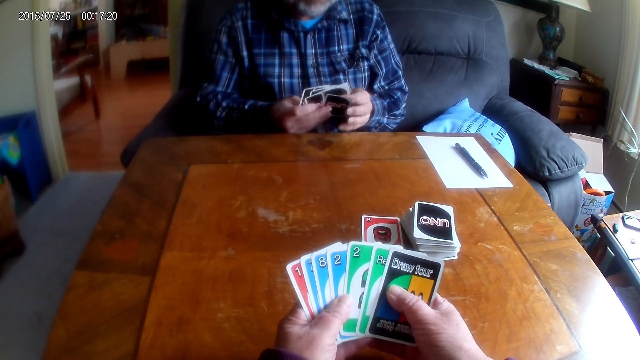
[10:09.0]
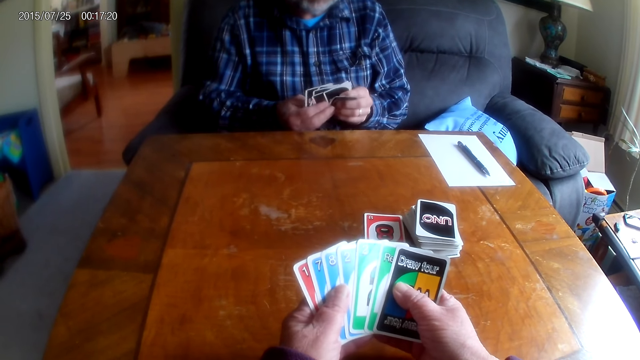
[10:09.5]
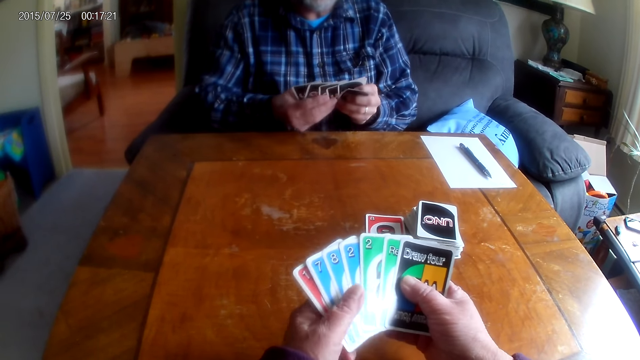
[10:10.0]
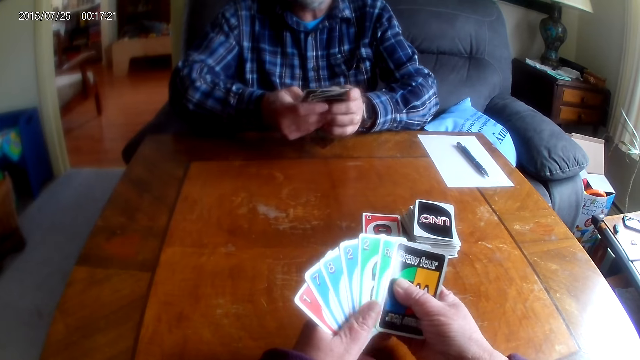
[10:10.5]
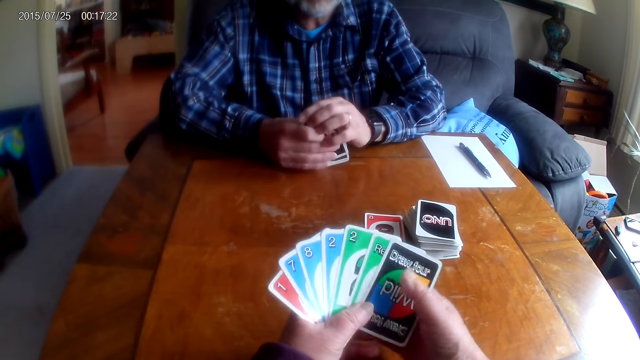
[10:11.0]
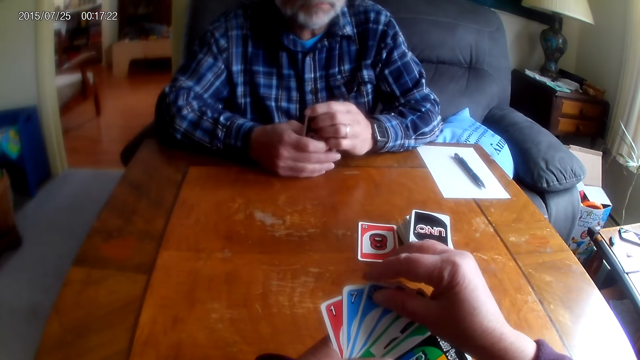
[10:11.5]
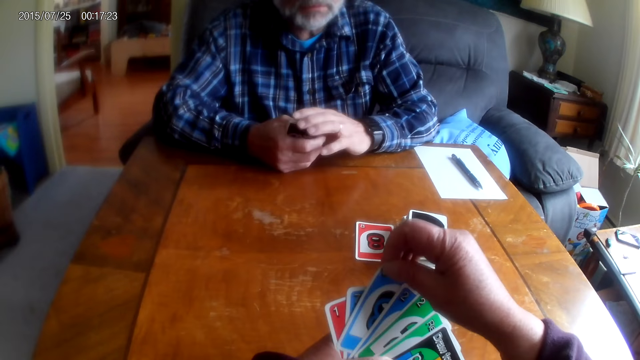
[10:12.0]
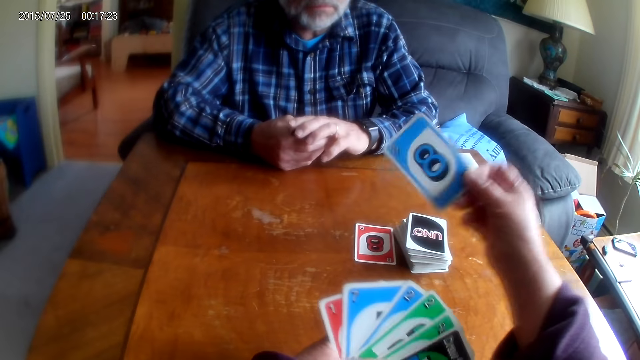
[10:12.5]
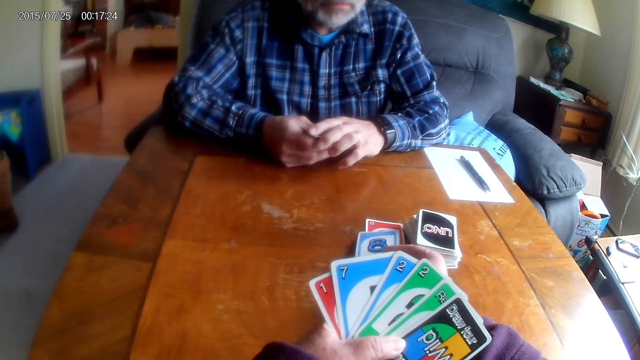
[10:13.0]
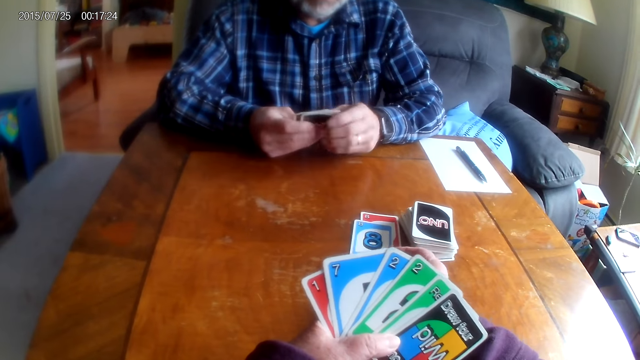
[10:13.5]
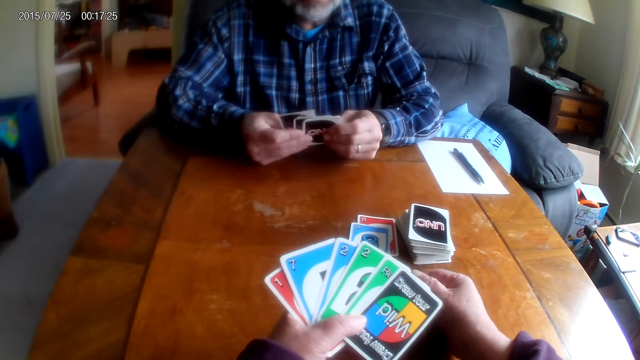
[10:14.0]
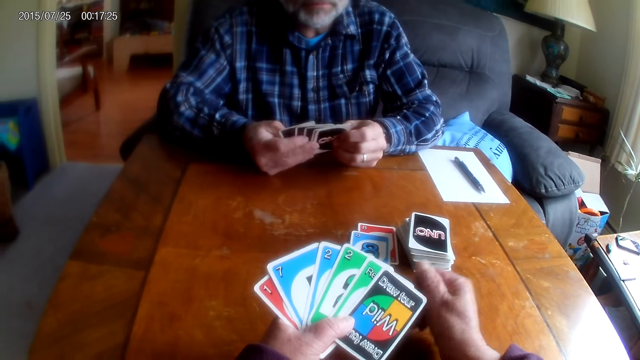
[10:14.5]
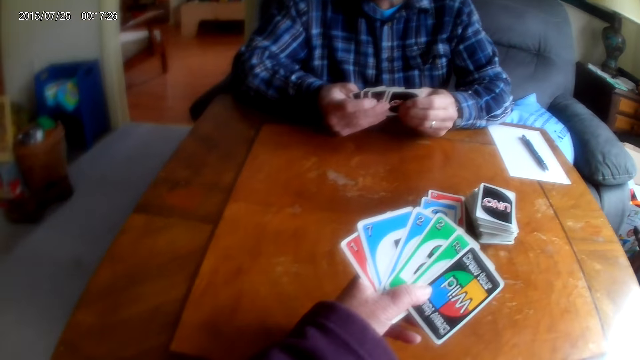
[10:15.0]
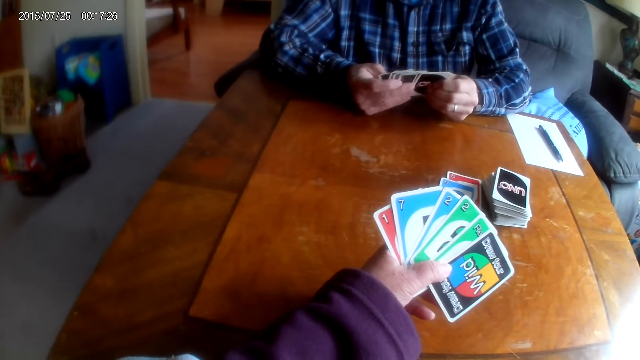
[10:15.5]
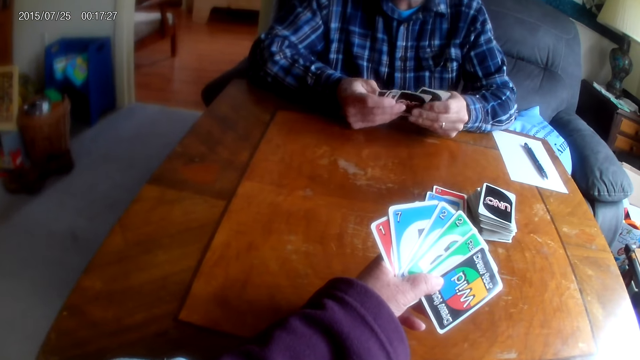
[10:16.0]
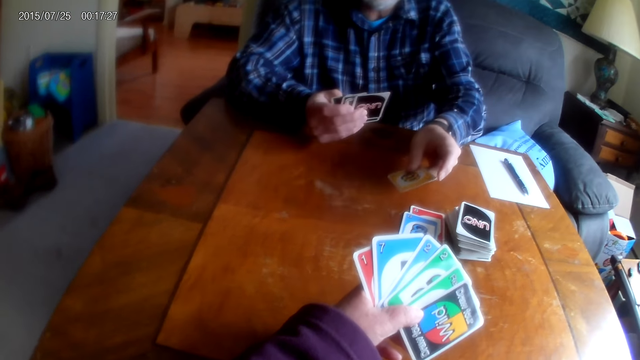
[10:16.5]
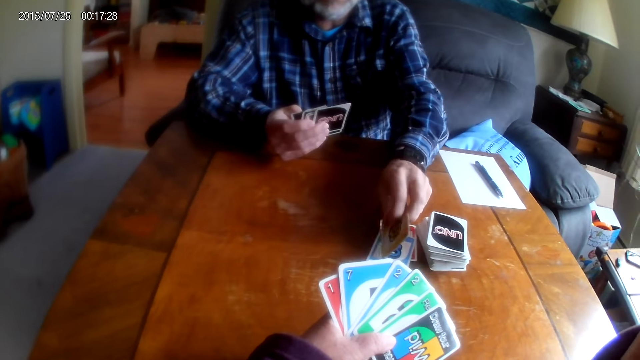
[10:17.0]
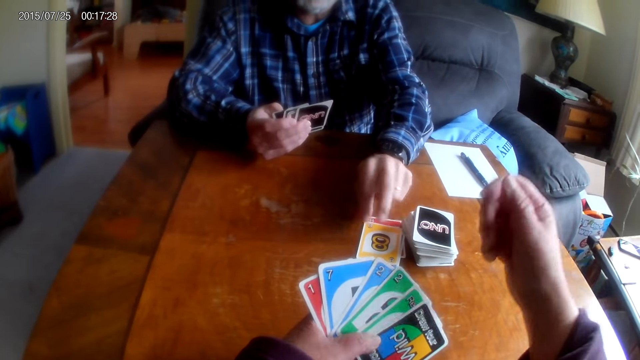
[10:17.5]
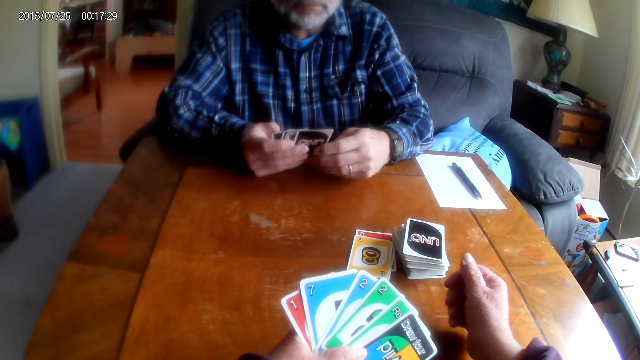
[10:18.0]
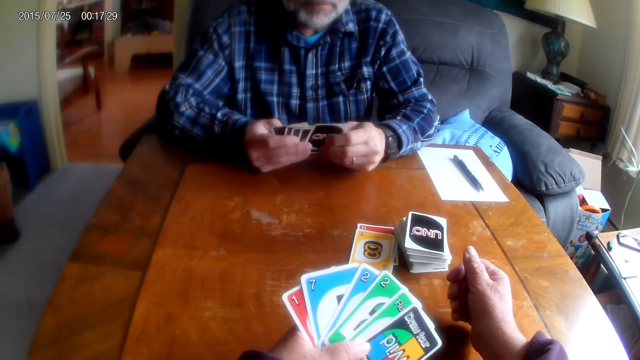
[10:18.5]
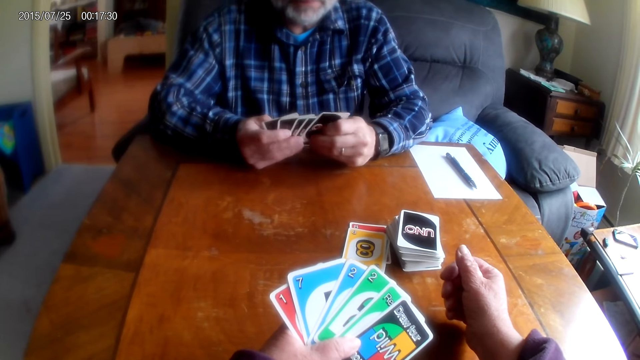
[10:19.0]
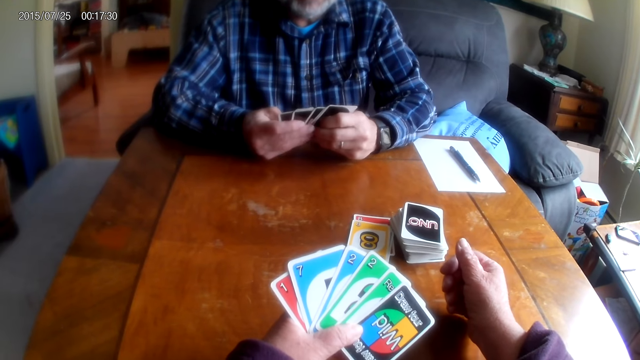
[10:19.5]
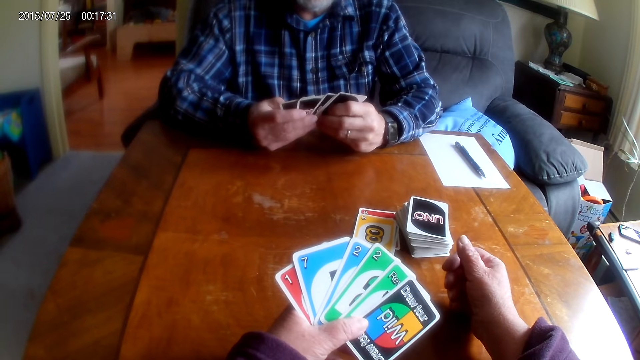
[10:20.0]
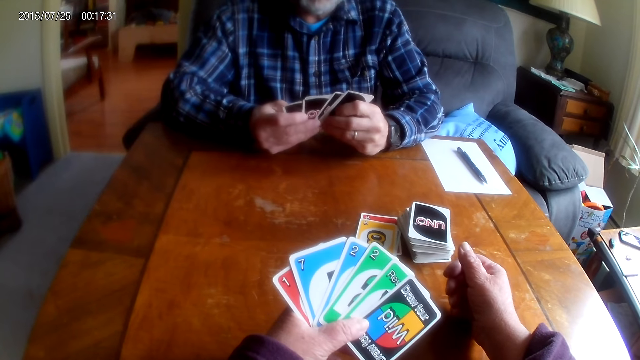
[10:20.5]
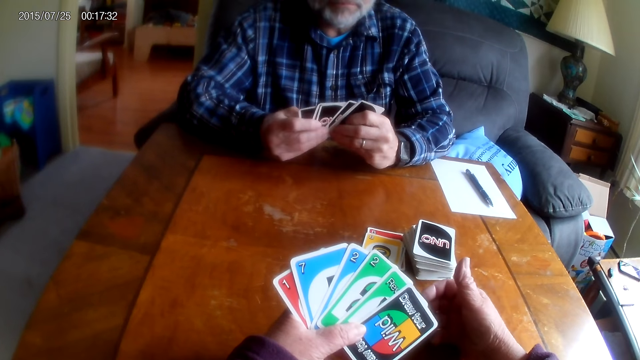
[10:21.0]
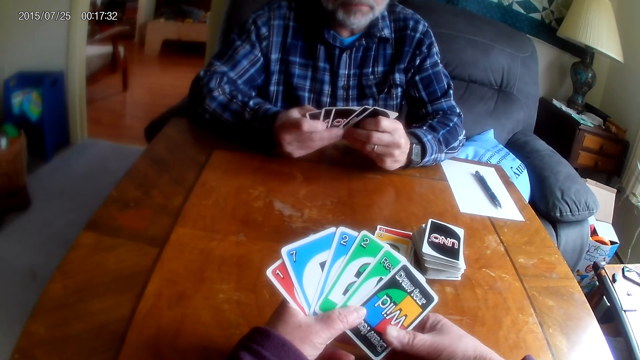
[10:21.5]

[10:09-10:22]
A man shuffles the cards. The camera wearer puts a card on the table. The man puts a card on the table.

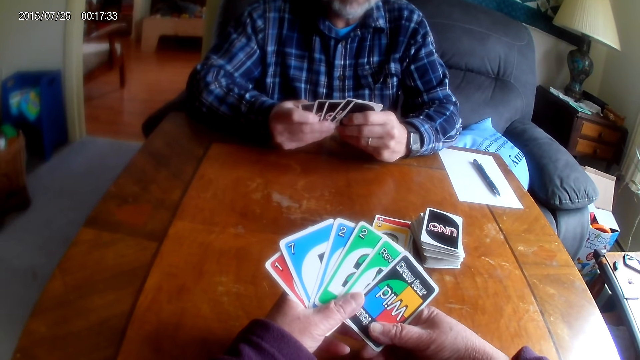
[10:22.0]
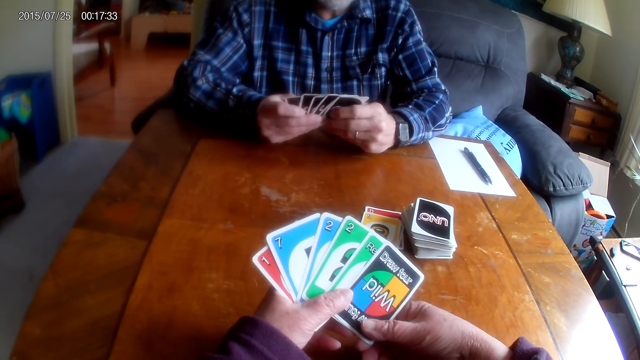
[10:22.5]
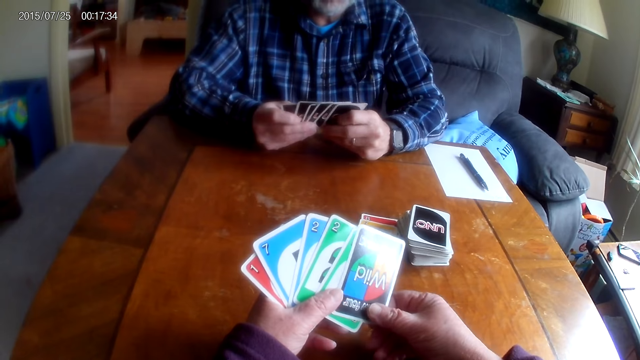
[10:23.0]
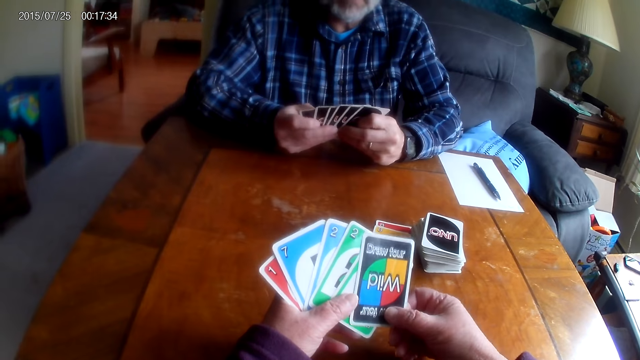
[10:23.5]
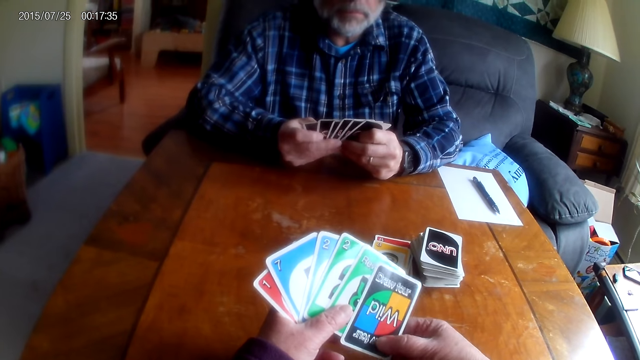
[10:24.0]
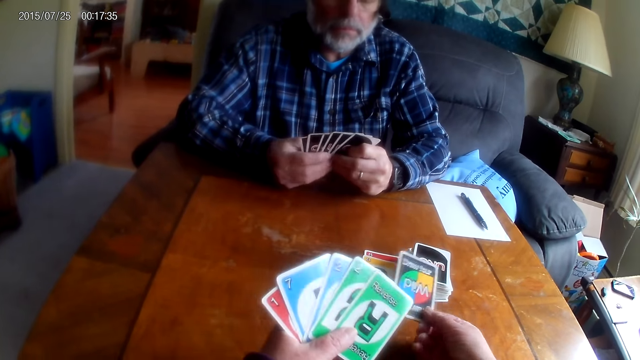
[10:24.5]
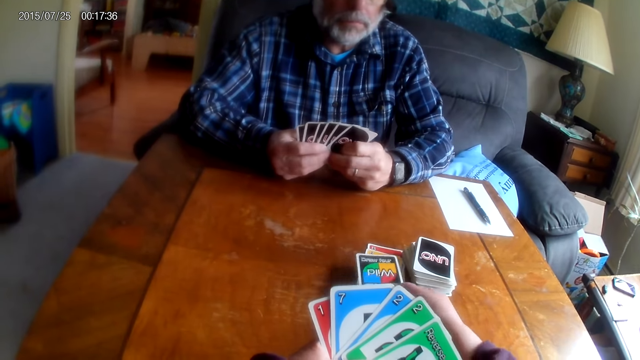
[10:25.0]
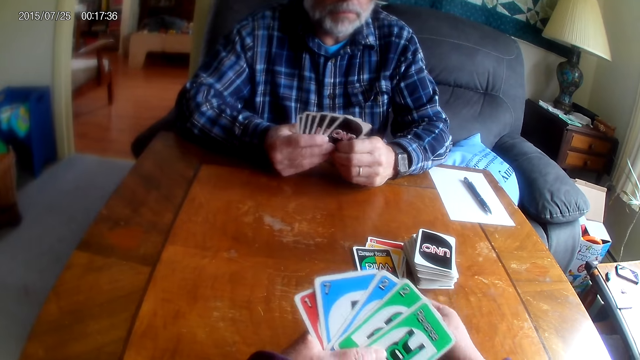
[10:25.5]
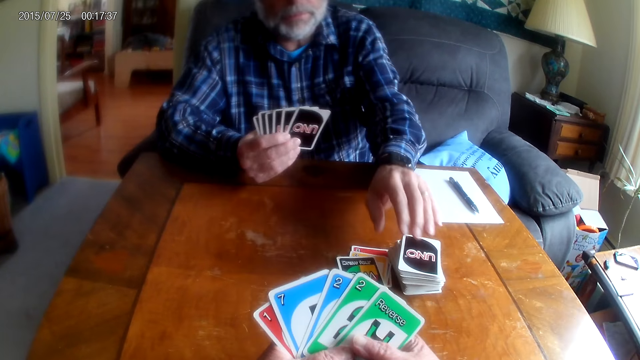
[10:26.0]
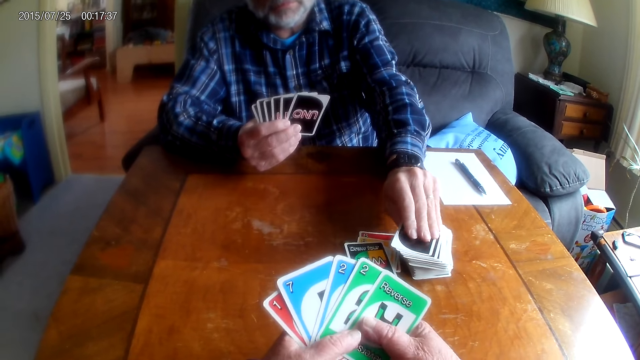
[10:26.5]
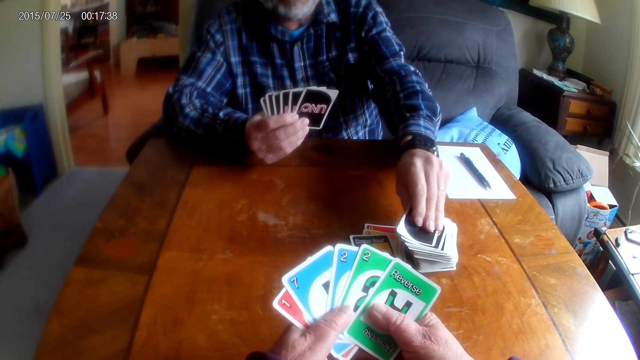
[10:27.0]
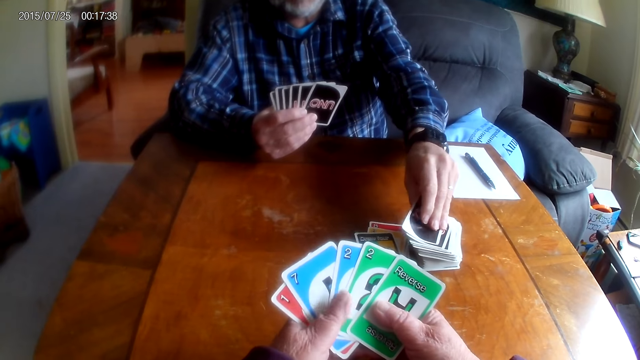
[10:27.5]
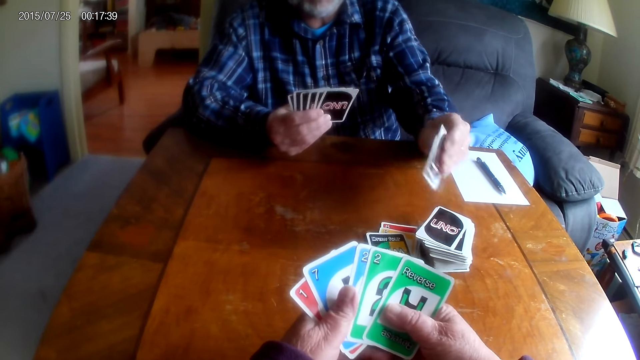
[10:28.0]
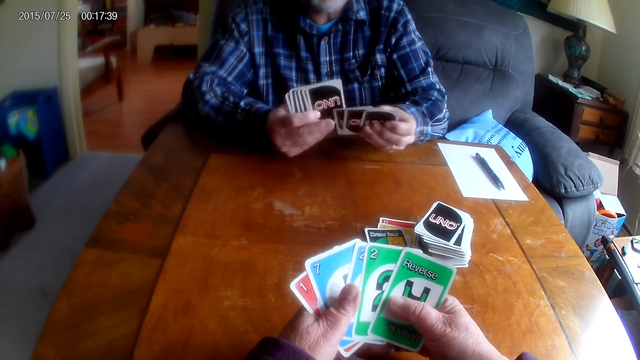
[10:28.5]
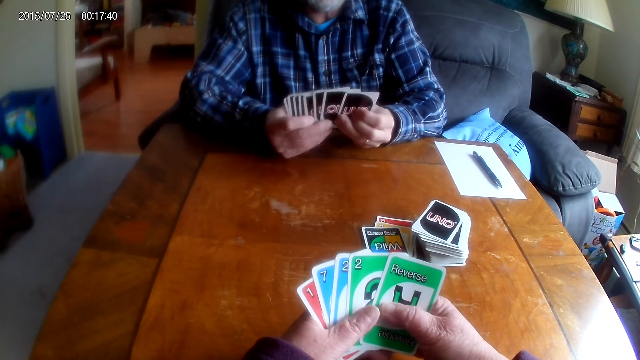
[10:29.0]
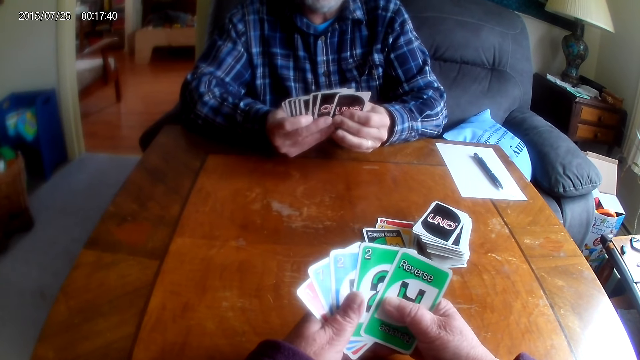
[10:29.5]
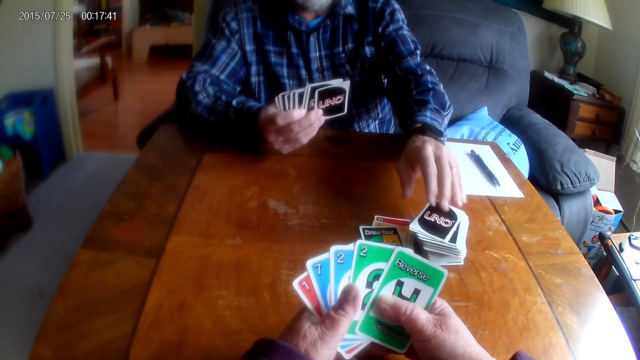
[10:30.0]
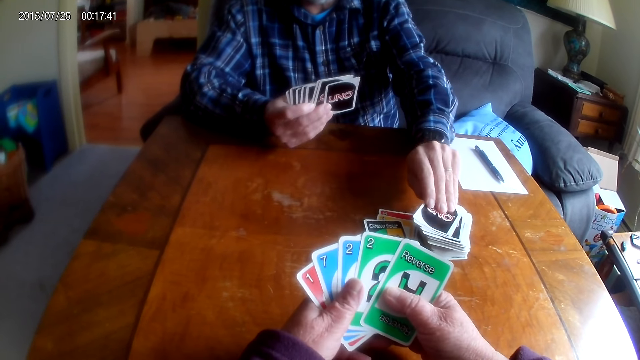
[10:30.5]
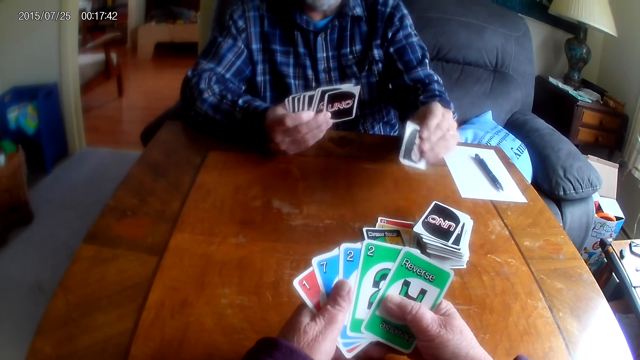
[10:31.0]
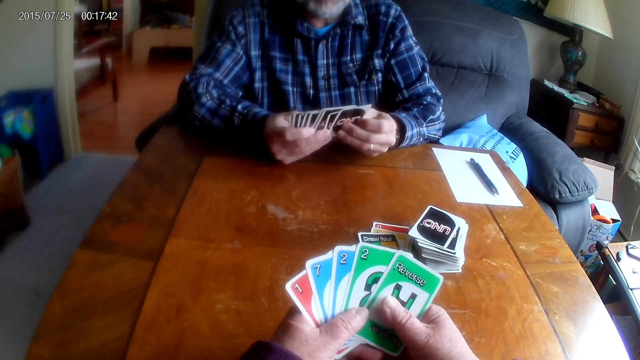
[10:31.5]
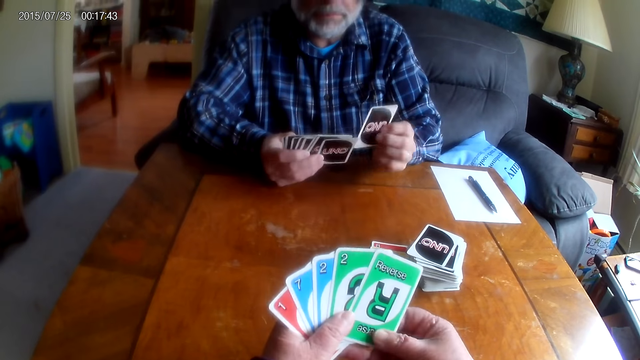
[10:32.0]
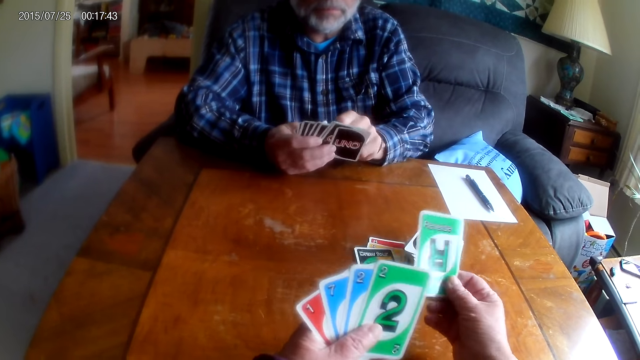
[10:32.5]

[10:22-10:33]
The camera wearer puts a card on the table. A man picks the cards. The man picks a card.
